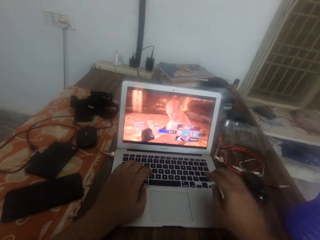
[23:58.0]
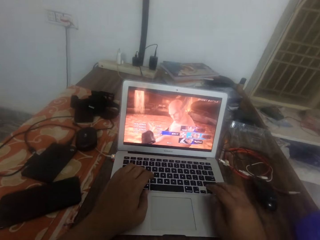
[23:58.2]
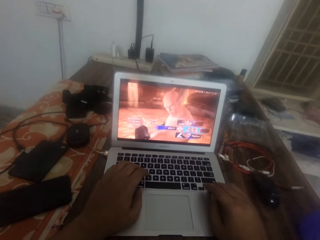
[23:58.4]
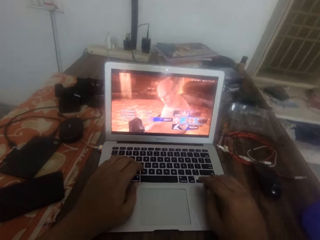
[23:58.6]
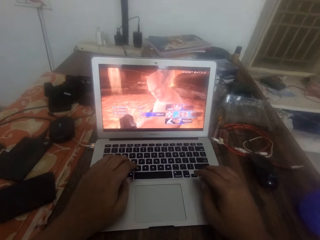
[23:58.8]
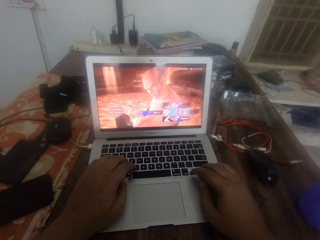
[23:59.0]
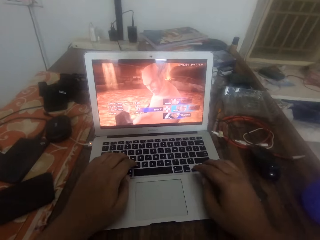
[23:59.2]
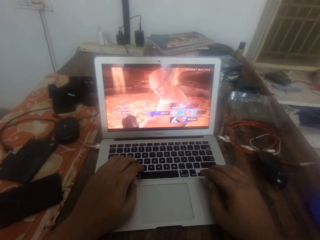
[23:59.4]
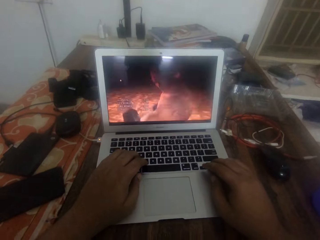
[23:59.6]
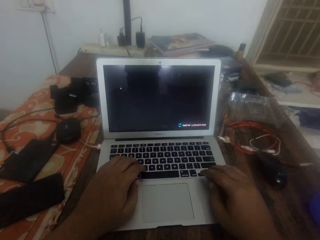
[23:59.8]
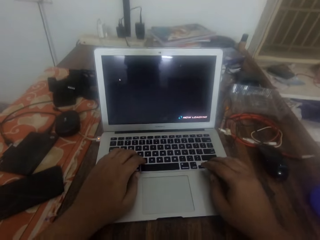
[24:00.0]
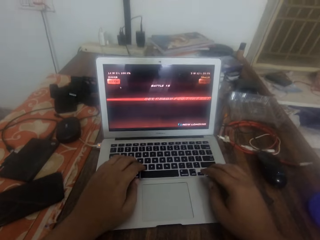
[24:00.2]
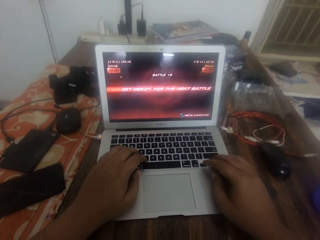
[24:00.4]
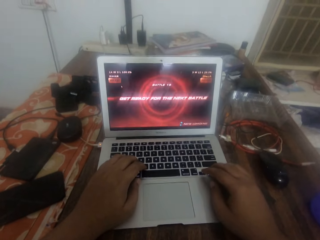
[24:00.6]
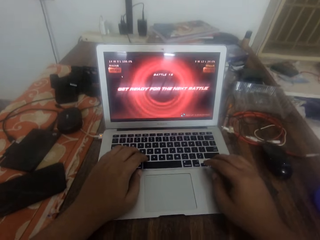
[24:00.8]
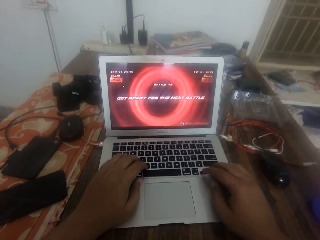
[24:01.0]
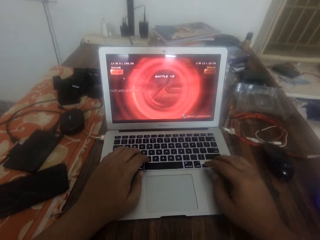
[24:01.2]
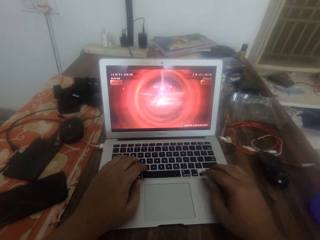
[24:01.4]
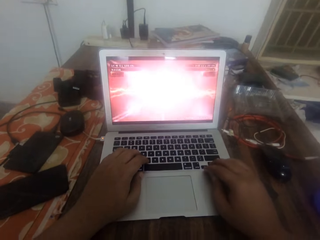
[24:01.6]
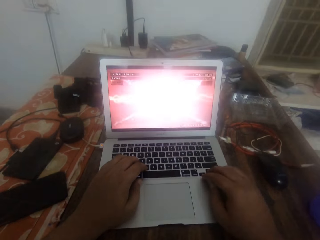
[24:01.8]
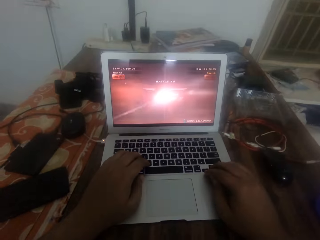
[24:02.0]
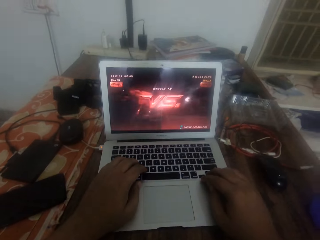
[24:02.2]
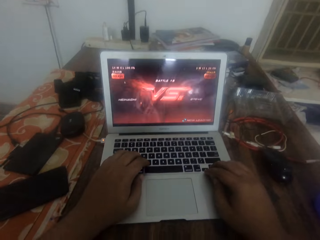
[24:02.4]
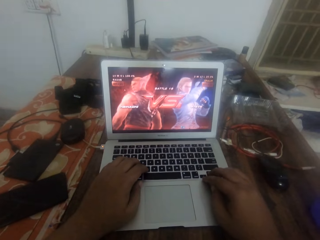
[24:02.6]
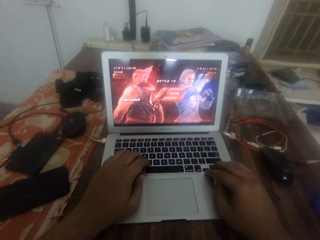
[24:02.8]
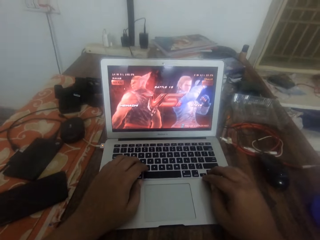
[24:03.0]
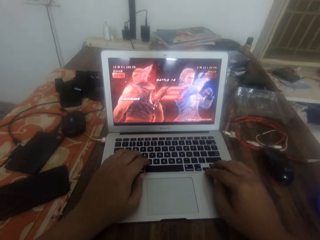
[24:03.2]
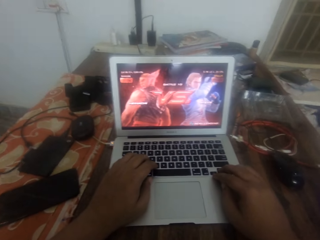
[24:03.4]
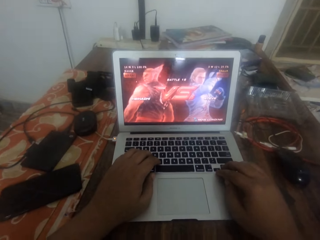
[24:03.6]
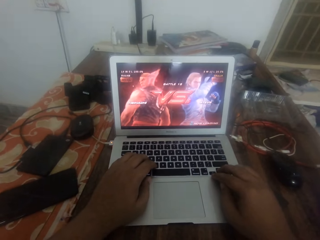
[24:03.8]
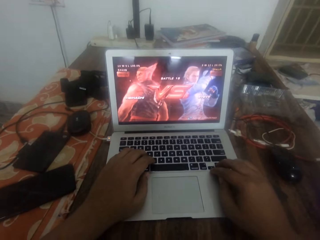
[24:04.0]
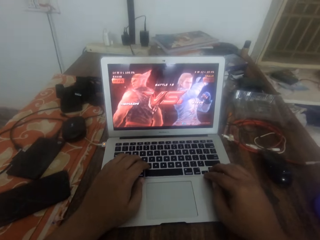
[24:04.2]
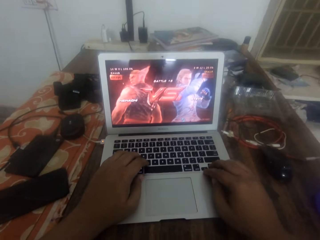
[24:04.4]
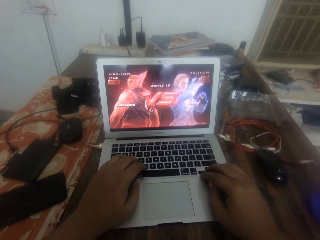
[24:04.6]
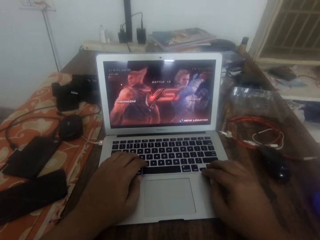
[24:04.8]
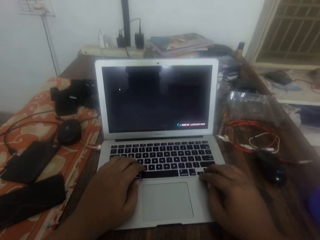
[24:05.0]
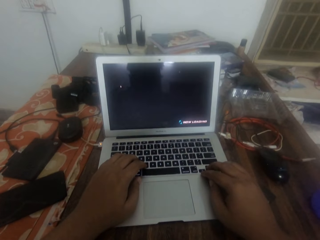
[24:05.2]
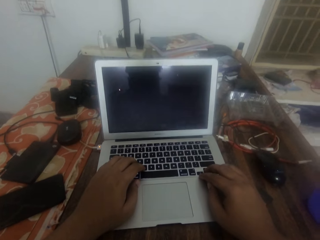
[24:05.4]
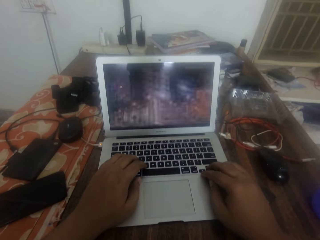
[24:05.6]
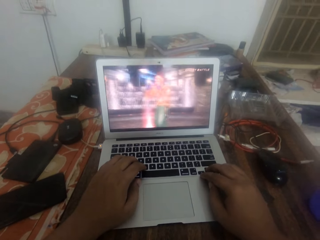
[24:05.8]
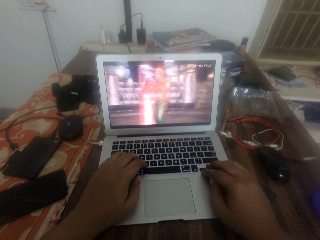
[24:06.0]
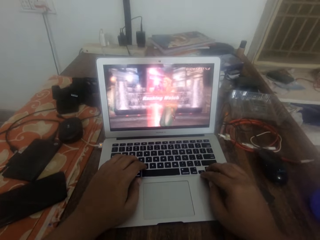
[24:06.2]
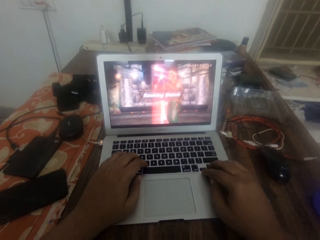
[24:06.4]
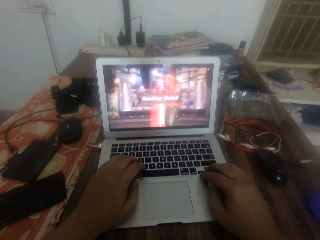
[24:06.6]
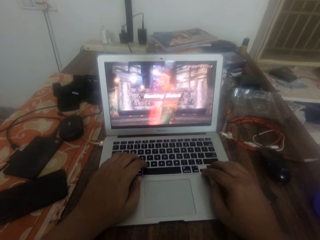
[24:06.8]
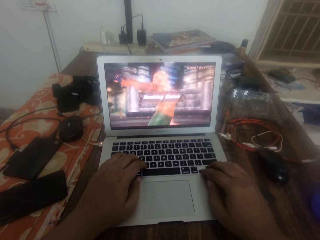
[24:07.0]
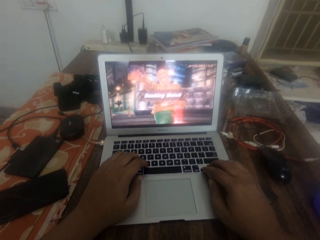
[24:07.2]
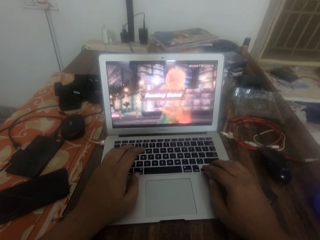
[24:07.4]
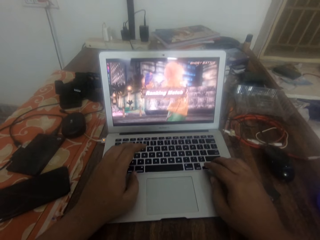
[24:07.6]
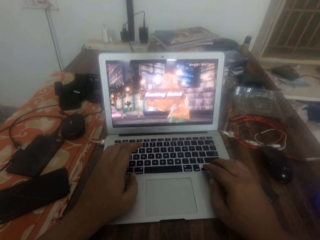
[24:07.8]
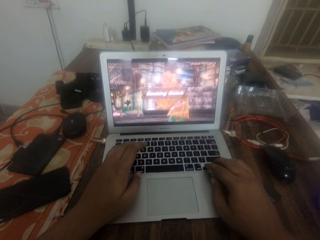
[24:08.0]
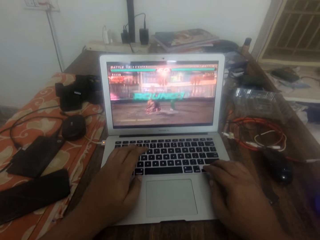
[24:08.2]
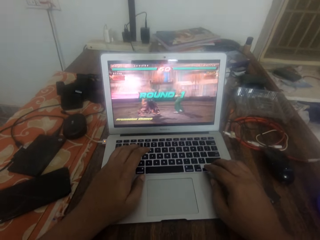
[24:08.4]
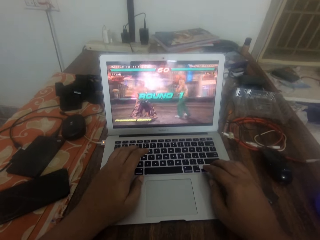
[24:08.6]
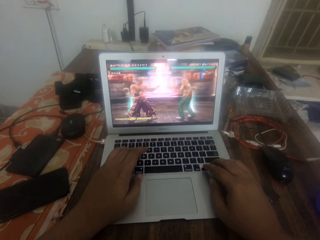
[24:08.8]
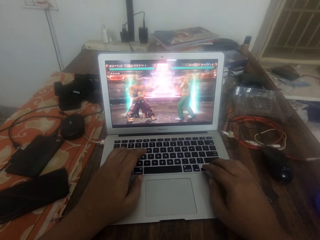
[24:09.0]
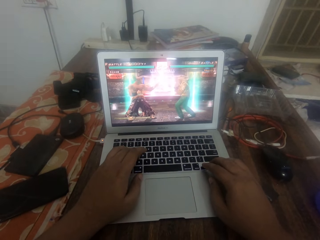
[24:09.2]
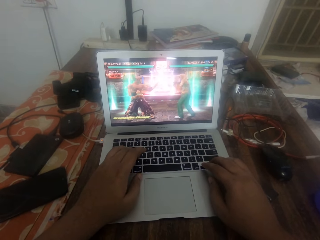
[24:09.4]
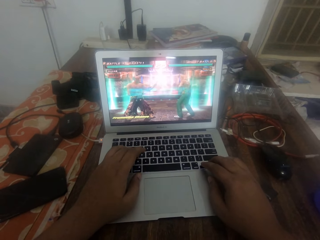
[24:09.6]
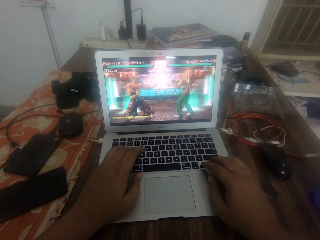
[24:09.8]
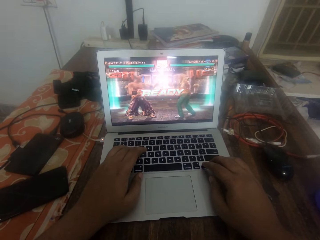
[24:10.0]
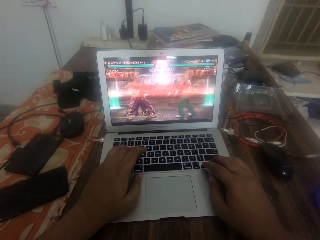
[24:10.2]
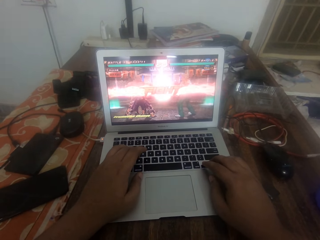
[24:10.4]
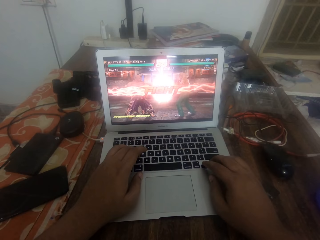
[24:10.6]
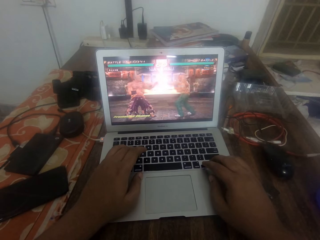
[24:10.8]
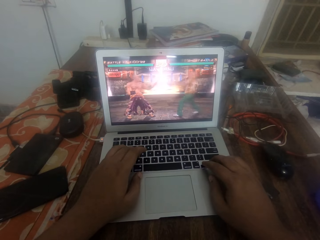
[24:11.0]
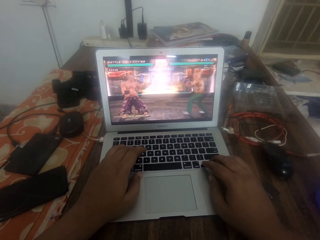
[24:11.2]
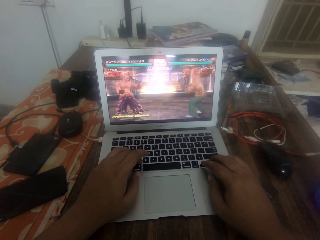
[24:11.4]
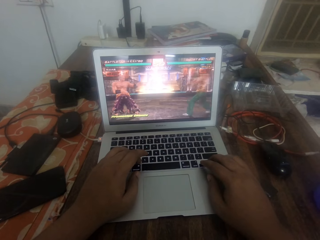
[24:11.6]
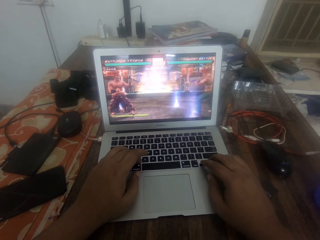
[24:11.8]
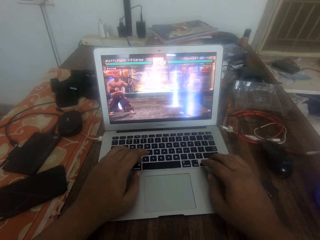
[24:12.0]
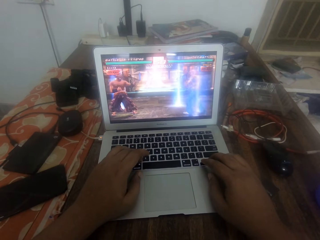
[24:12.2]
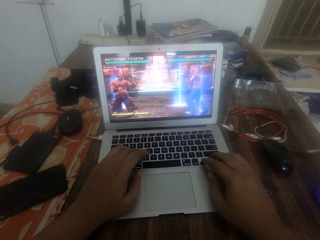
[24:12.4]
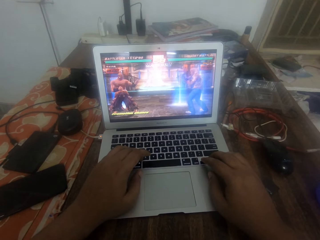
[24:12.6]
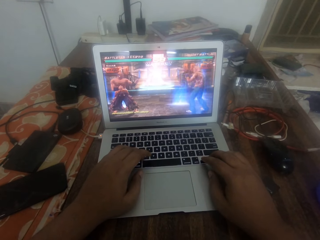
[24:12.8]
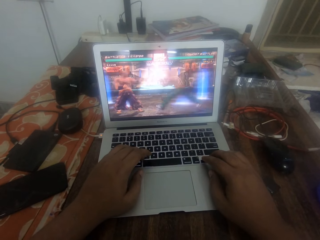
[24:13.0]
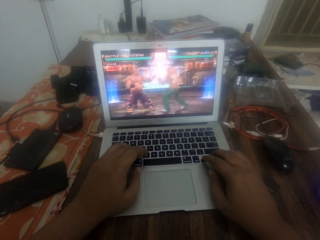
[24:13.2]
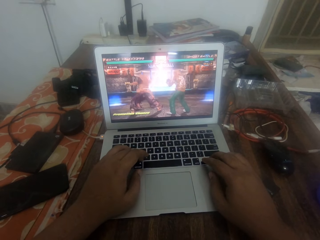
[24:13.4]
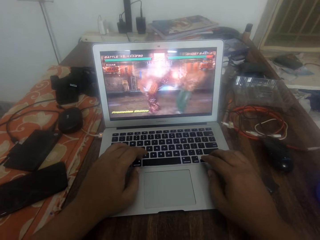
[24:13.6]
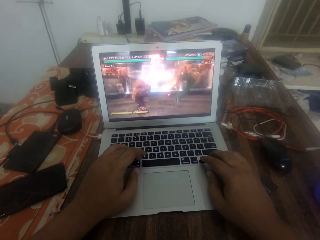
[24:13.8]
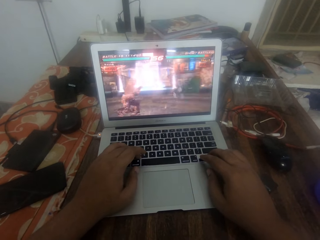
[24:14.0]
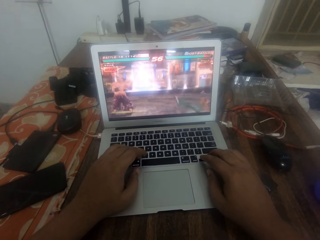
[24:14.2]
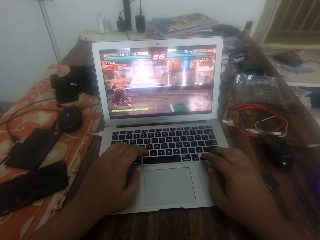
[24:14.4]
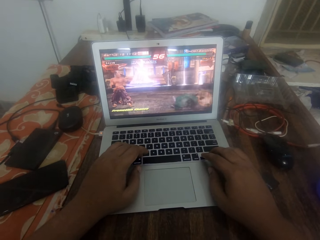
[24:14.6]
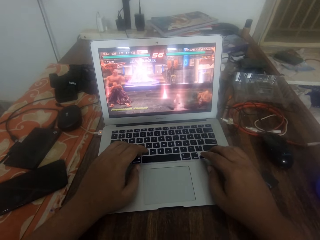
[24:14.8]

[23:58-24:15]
The camera wearer touches the laptop with the right hand. They play a video game on the laptop.

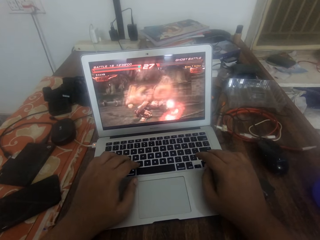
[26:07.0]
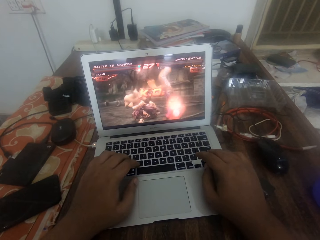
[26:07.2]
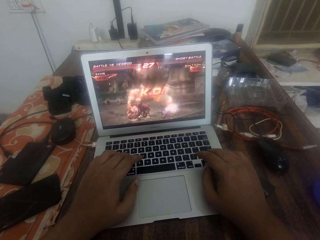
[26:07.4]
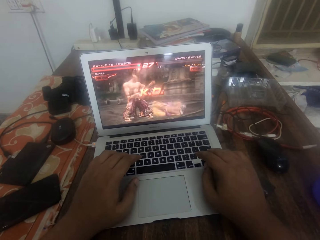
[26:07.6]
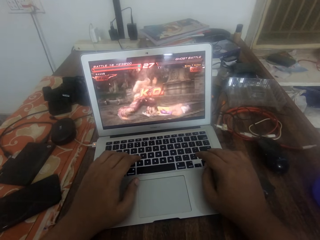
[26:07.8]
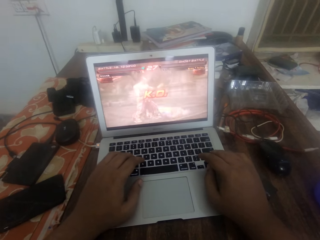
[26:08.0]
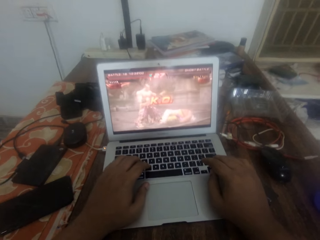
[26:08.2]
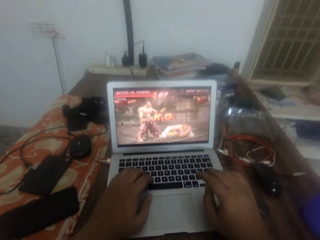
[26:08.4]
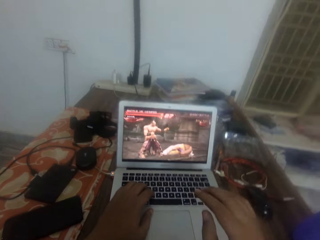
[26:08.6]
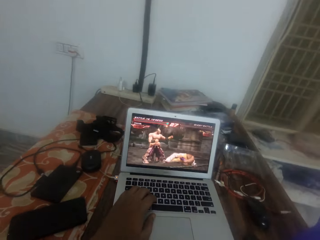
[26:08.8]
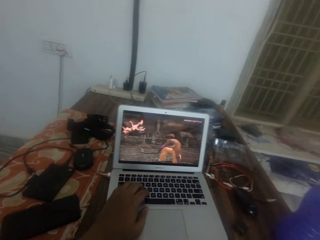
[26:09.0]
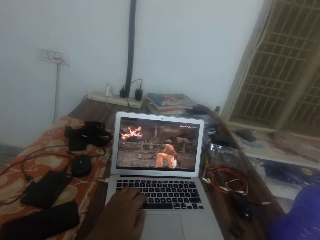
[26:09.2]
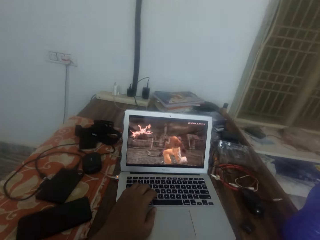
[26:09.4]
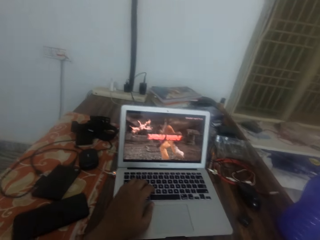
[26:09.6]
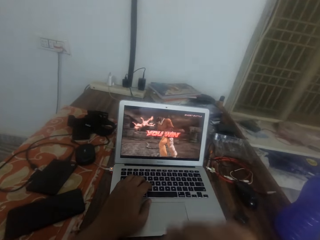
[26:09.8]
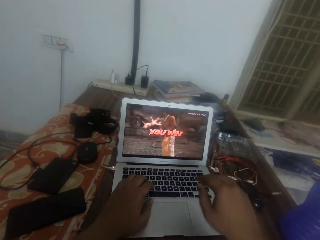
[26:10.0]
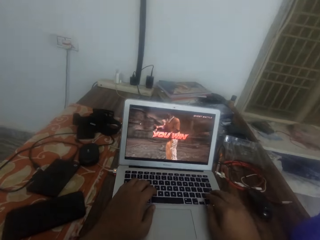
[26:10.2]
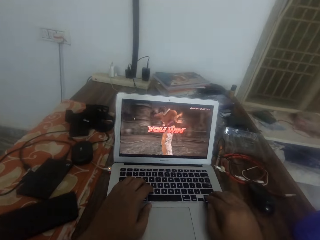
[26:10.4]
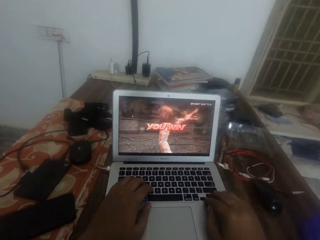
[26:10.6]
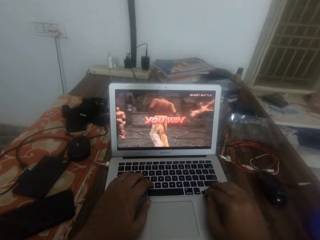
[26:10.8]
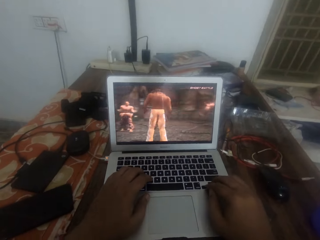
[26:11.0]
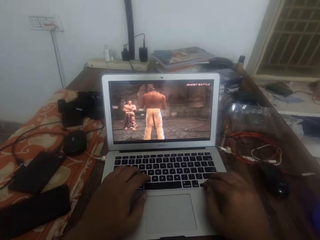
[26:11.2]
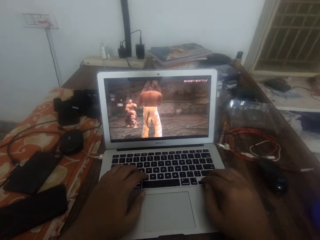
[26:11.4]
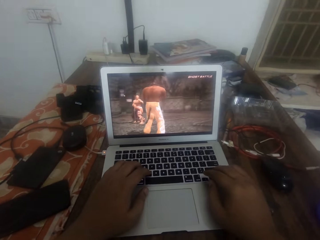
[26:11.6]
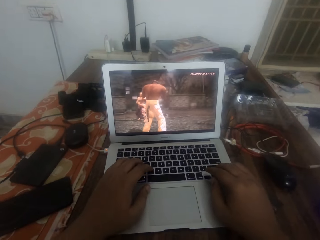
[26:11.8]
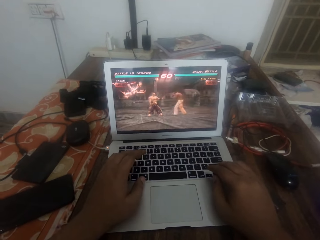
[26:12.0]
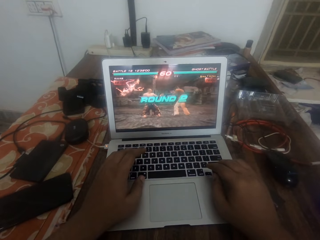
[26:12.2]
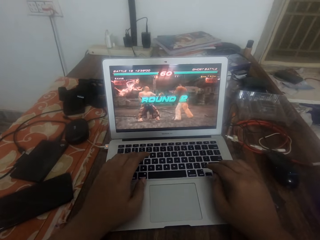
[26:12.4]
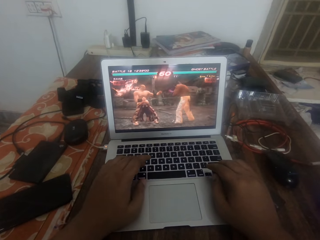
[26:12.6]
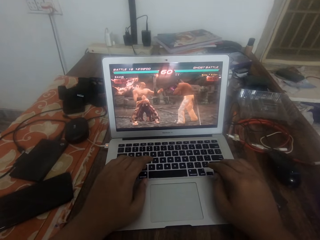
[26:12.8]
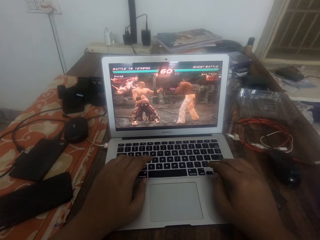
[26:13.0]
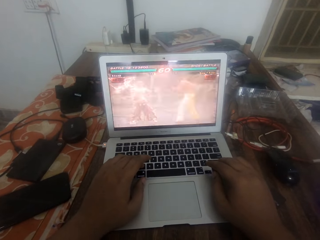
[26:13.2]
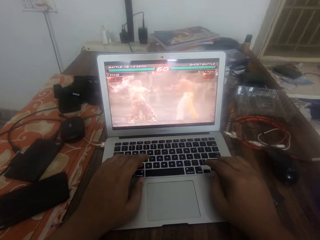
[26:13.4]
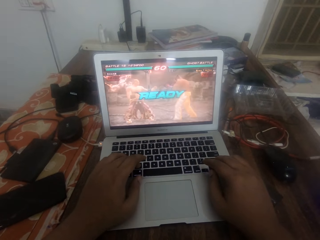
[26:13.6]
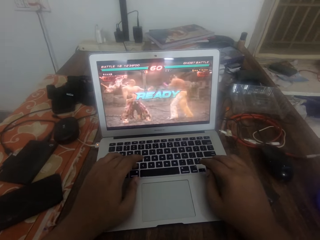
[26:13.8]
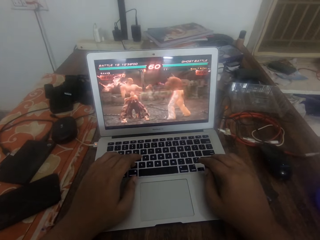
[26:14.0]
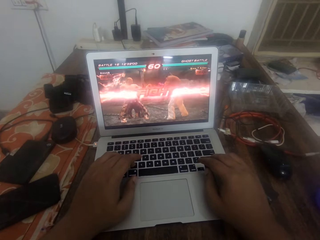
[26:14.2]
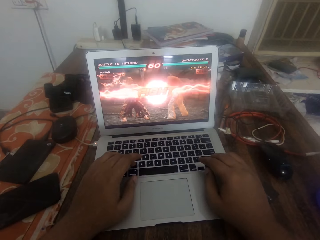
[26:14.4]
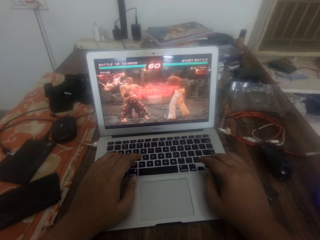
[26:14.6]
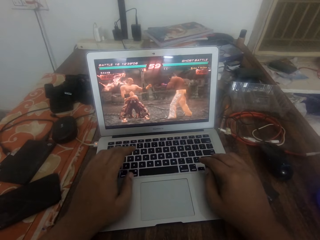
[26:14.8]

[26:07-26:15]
The camera wearer removes the right hand from the laptop. They touch the face with the right hand. They touch the laptop with the right hand. They play a video game on the laptop.
